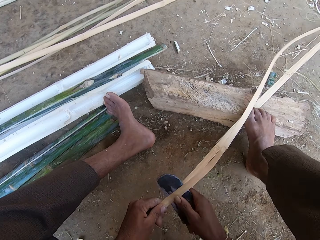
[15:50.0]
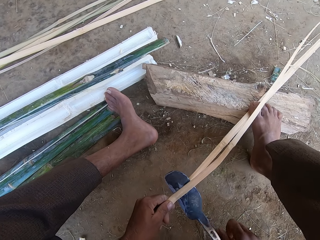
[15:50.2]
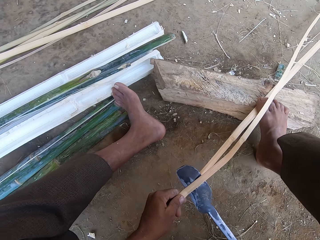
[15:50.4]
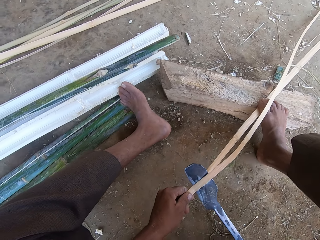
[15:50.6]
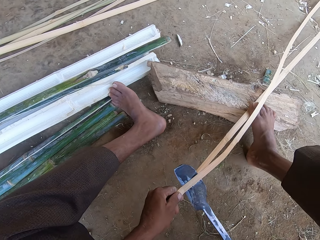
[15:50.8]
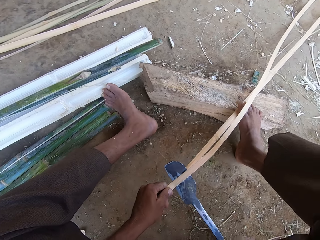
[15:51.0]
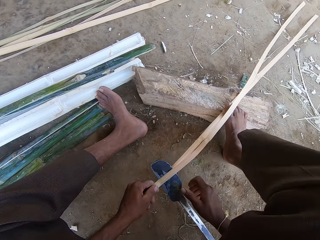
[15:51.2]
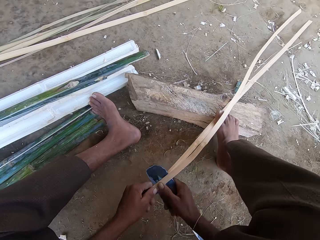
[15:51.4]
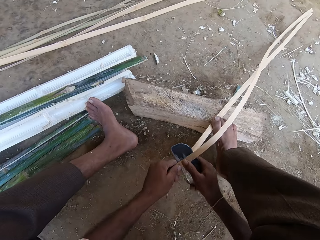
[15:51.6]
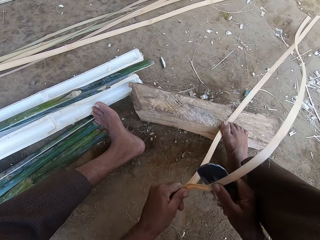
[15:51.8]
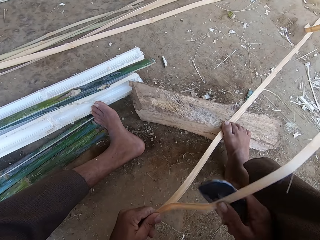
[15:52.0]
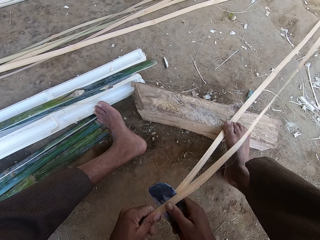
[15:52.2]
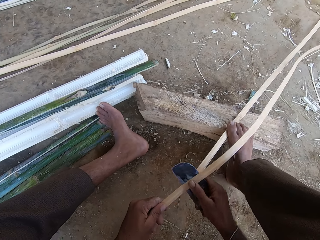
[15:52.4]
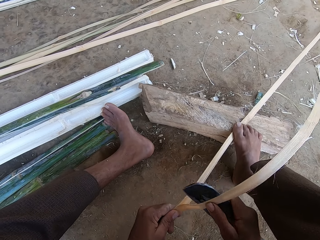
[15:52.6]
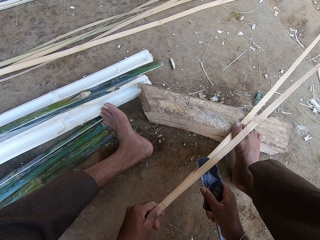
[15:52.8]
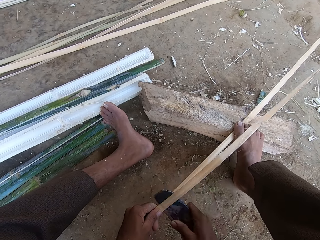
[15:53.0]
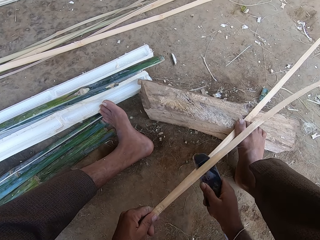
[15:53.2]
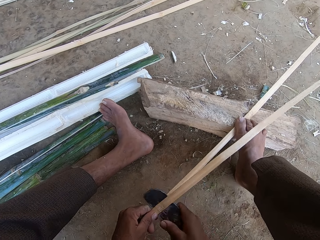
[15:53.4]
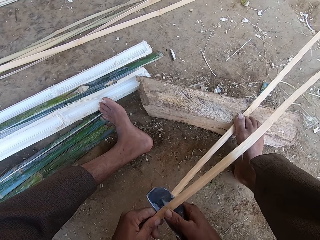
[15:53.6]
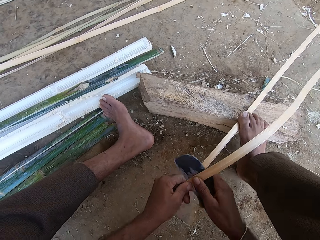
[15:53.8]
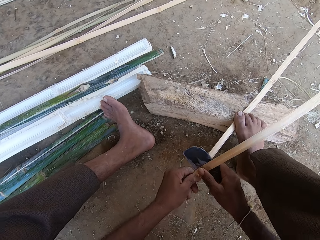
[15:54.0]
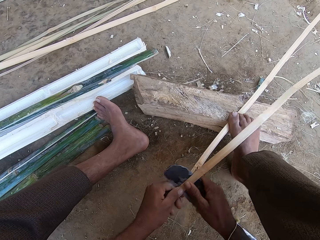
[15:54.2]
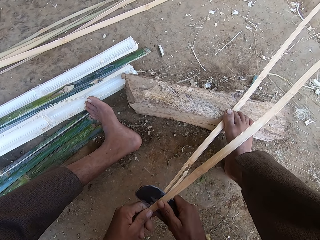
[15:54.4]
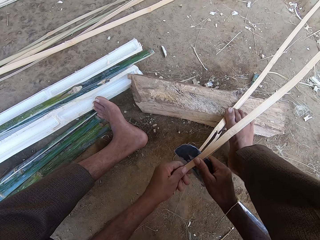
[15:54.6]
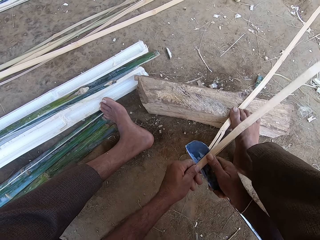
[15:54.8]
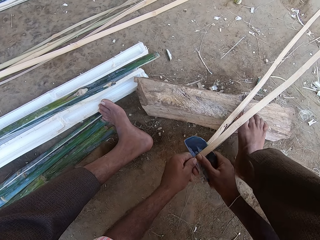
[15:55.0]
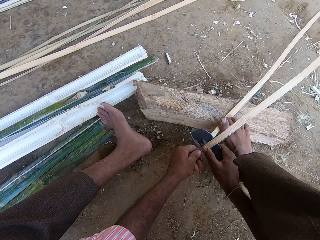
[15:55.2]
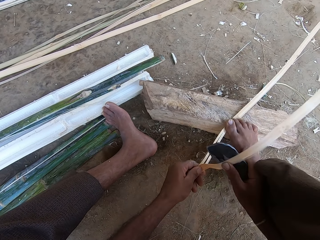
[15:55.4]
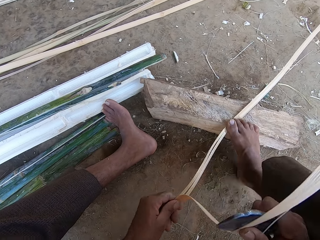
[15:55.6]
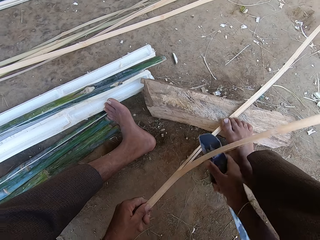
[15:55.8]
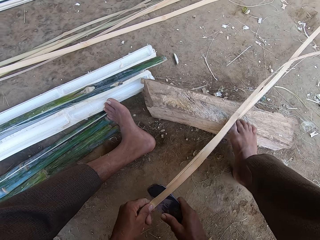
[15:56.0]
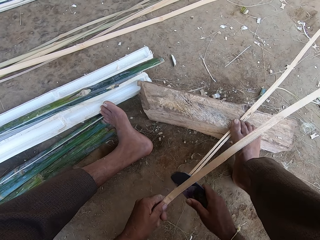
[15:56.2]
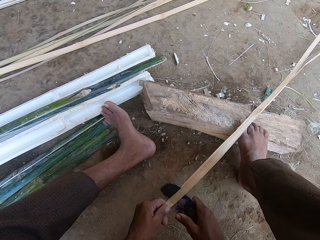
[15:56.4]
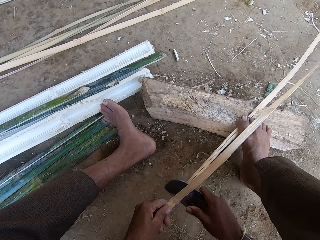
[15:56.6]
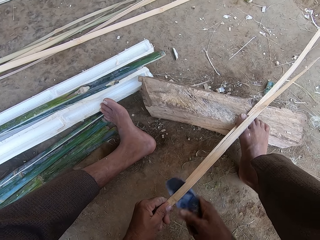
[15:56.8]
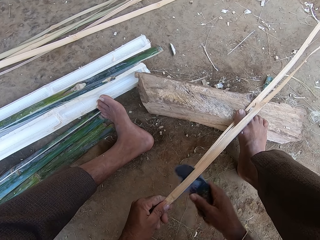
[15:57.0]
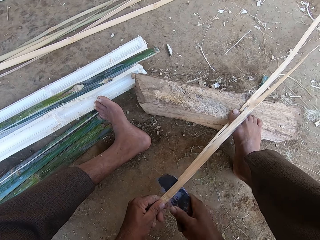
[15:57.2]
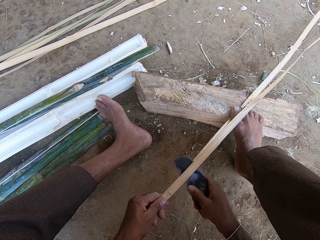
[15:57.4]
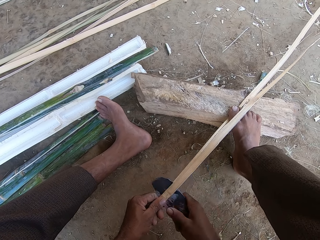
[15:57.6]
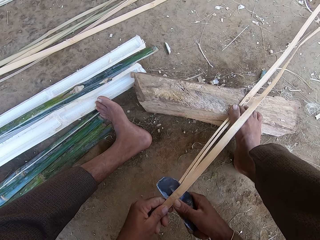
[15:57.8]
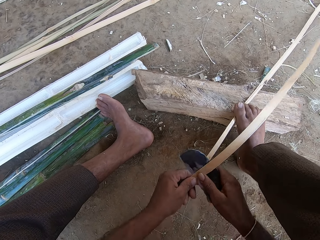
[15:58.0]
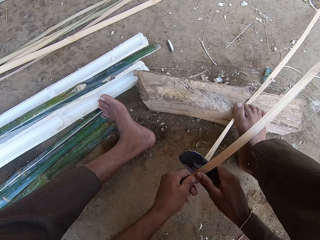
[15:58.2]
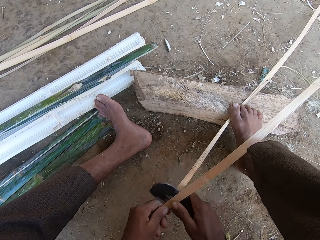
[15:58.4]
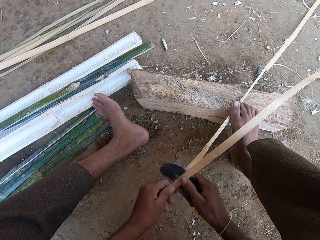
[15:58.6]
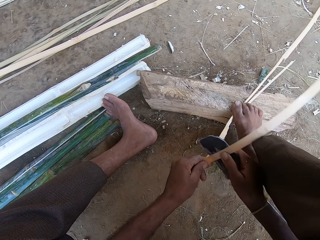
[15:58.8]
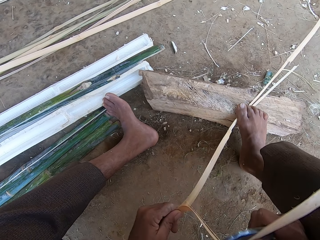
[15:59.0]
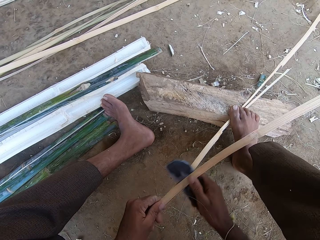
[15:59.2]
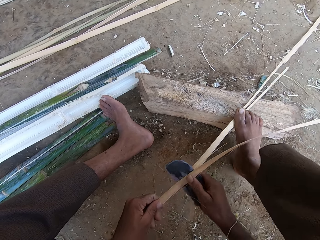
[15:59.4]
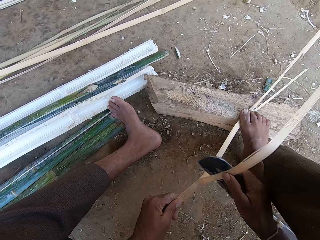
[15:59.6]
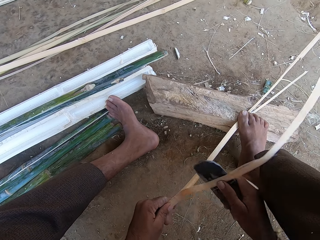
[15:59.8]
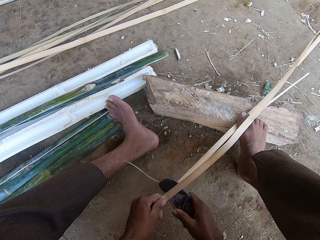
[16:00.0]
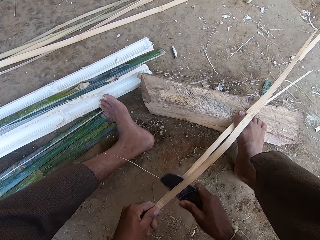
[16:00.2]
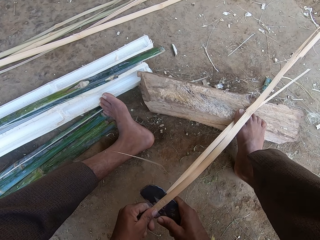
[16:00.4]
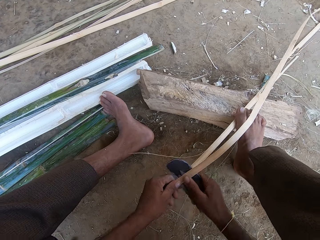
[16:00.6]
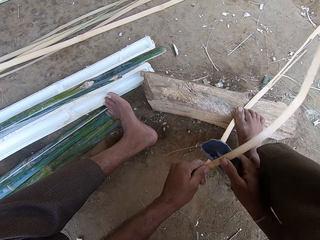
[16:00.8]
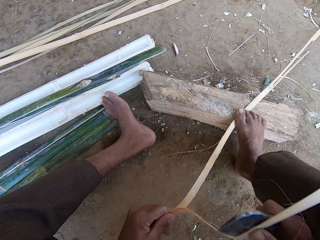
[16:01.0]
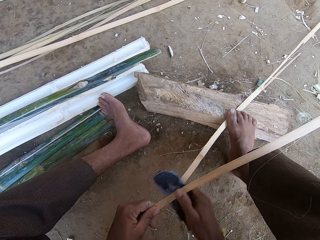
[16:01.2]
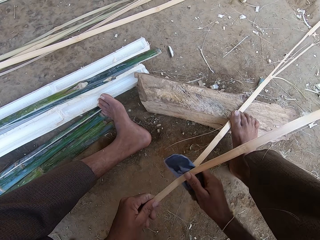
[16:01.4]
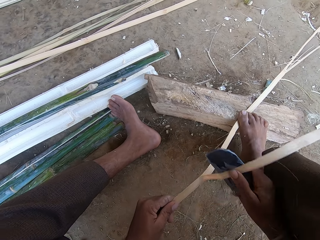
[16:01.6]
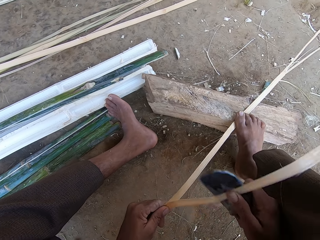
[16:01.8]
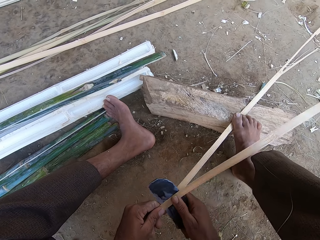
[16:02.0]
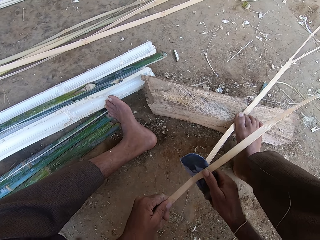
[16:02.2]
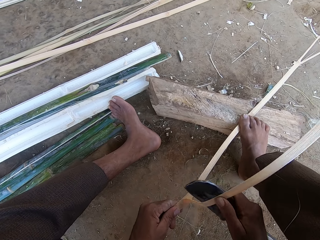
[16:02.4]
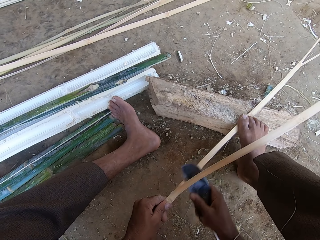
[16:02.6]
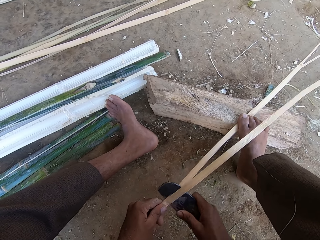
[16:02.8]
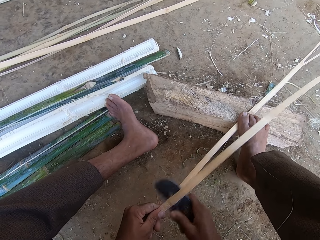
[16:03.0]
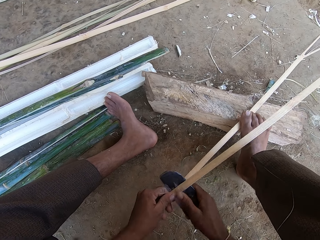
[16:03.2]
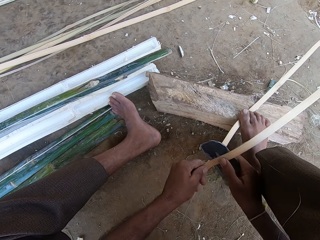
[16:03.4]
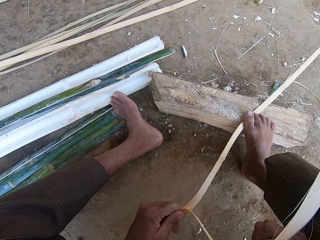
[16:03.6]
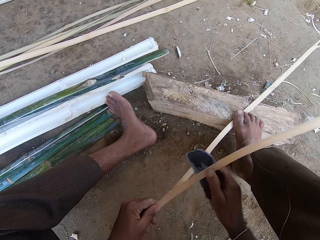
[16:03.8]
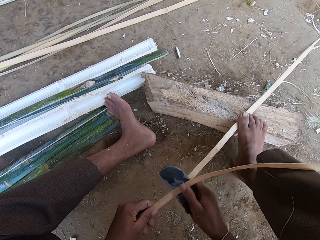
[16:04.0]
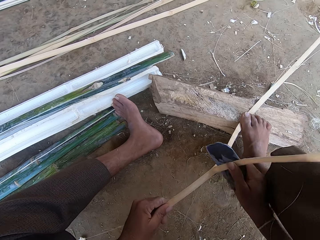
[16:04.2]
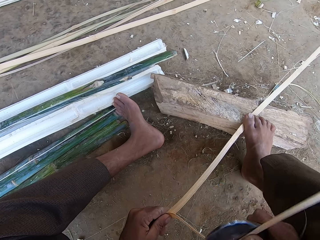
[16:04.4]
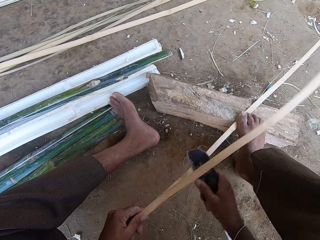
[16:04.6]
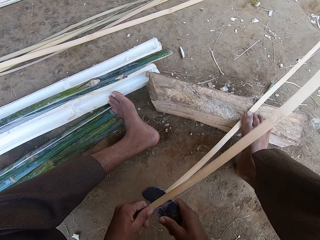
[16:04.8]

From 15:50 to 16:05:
The camera wearer steps on the stick with the right foot. They move the right hand. They hold the blade with the right hand. They cut the stick with the blade. They step on the stick with the right foot. They cut the stick with the blade. They step on the stick with the right foot. They cut the stick with the blade. They step on the stick with the right foot. They cut the stick with the blade.

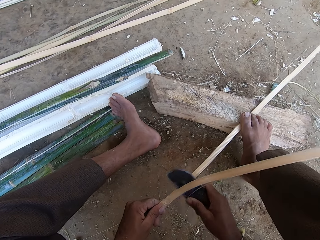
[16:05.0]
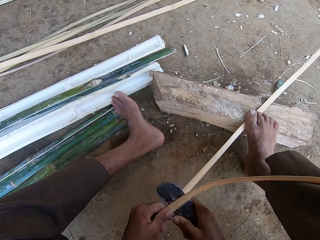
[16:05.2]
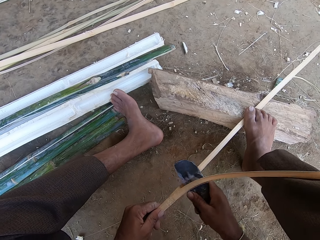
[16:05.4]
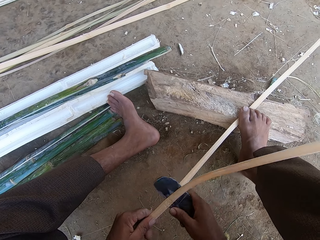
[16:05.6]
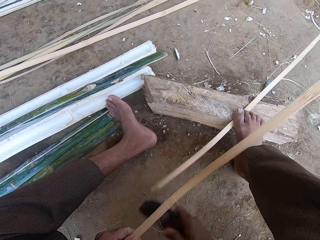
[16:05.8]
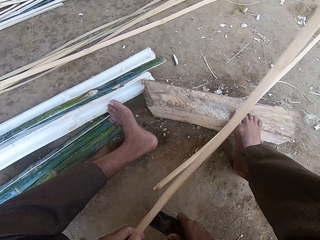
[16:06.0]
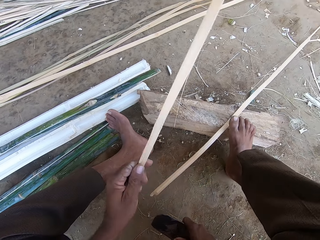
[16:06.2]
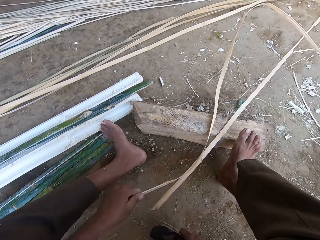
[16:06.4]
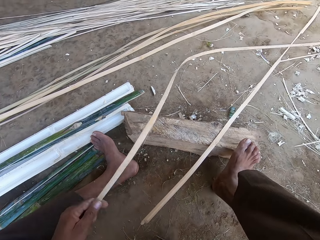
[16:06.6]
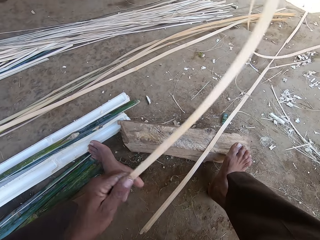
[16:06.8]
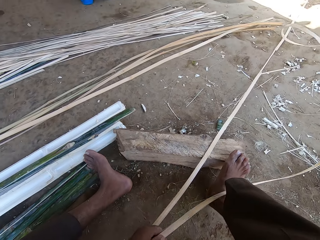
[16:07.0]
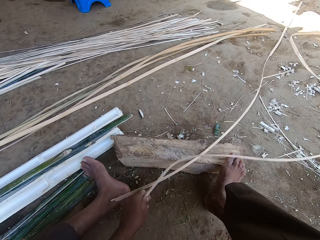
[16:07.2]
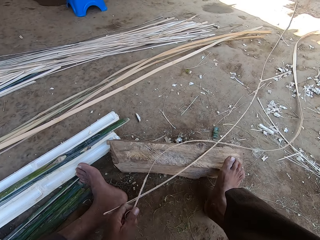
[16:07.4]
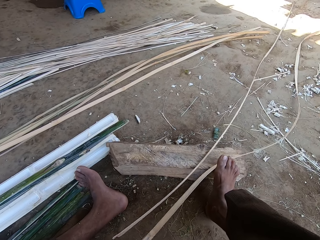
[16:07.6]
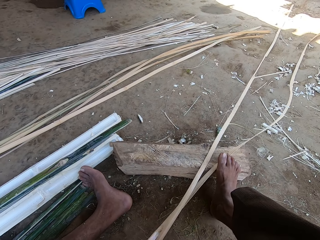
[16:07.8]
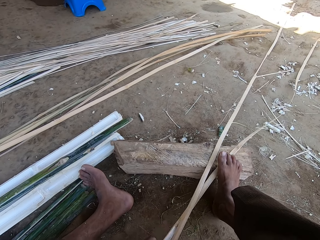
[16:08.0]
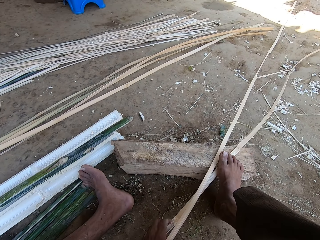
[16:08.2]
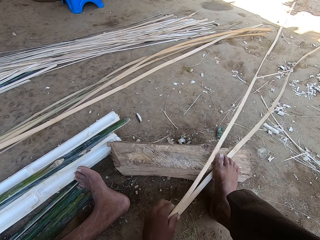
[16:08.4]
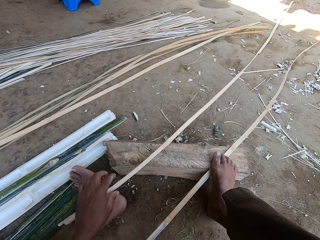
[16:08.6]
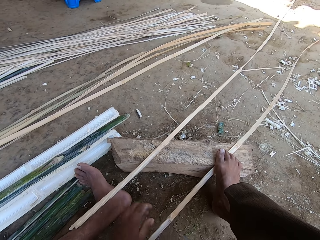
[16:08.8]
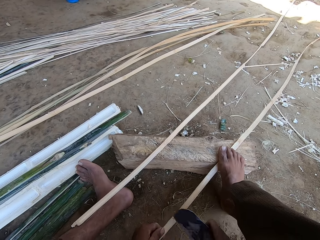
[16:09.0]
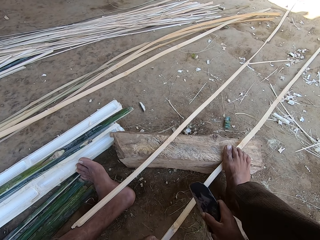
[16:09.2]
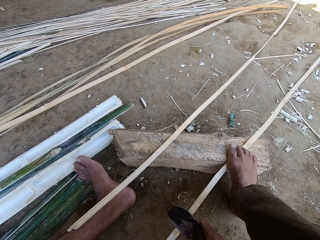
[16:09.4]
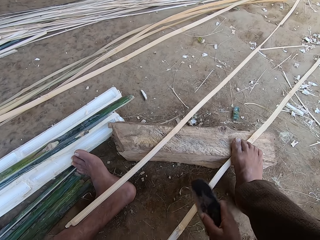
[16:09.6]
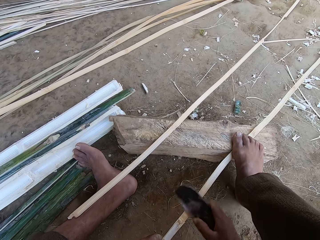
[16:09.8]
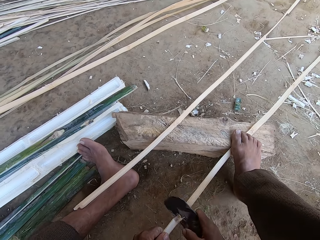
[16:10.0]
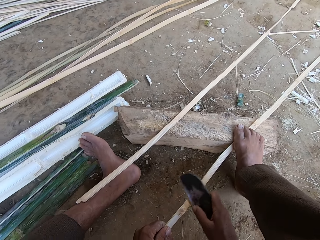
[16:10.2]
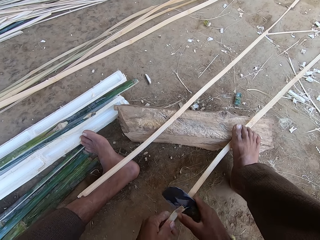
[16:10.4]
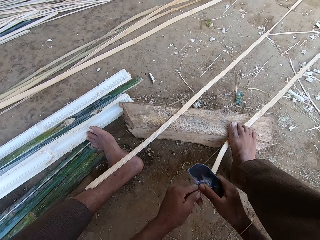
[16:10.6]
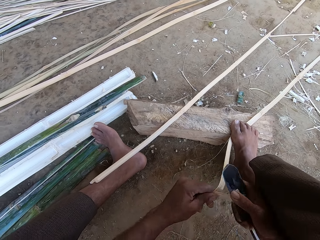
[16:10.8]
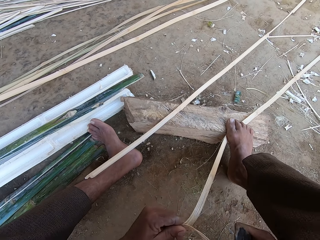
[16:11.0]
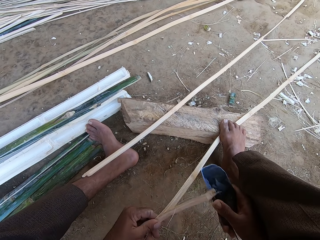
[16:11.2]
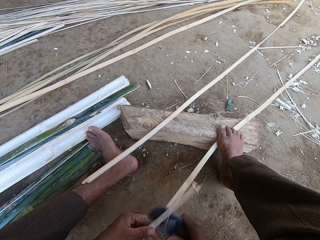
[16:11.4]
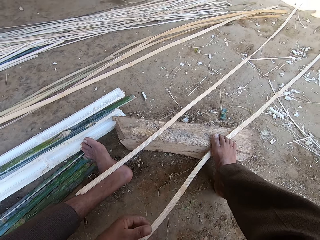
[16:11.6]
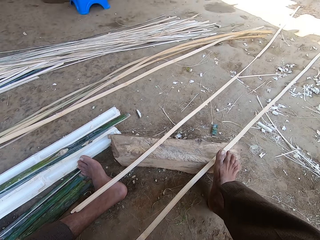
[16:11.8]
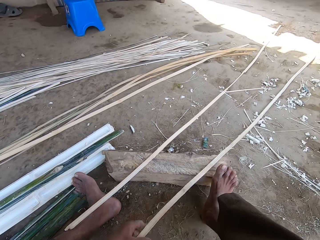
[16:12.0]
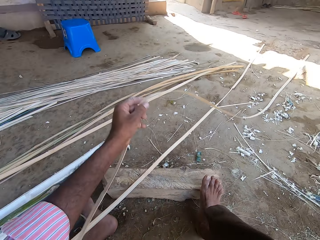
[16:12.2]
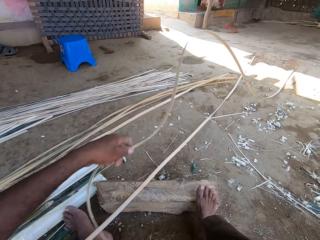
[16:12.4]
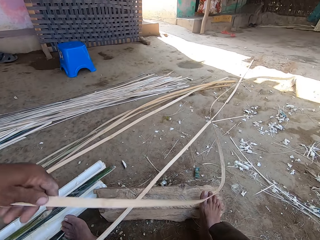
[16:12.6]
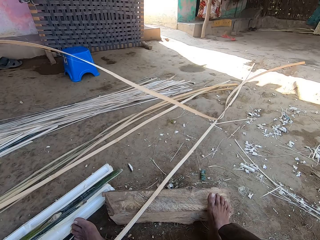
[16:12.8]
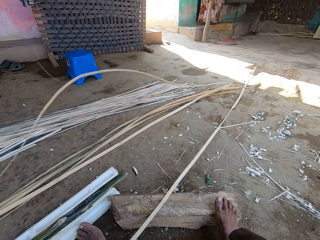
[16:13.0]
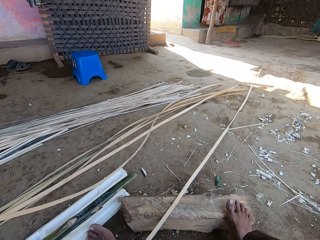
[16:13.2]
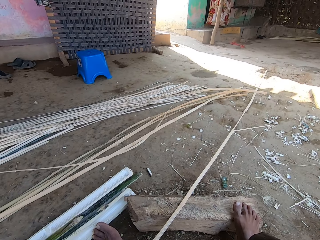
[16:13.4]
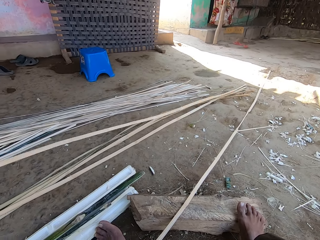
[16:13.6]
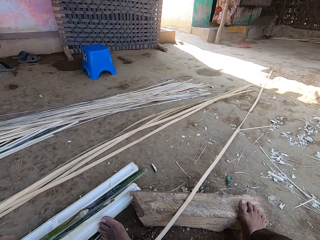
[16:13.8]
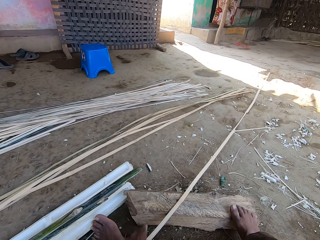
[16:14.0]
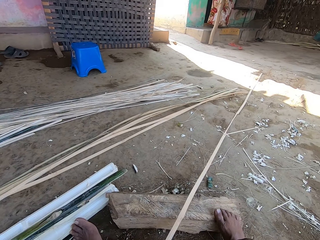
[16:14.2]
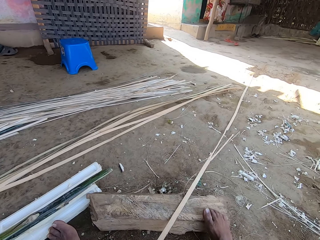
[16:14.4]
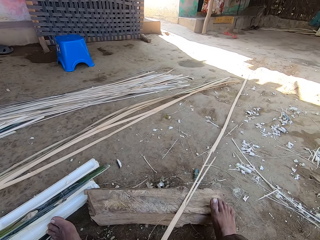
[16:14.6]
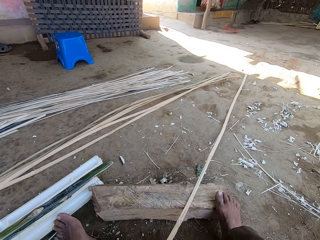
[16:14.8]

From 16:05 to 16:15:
The camera wearer steps on the stick with the right foot. They hold one of the sticks with the left hand. They move around one of the sticks. They scrape the stick with the blade. They cut the stick with the blade. They throw the reed to the other side. They move around one of the sticks.
